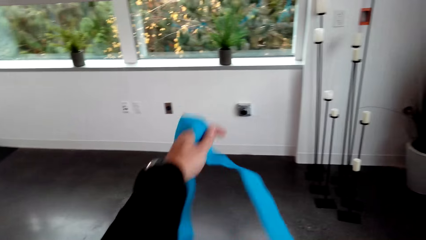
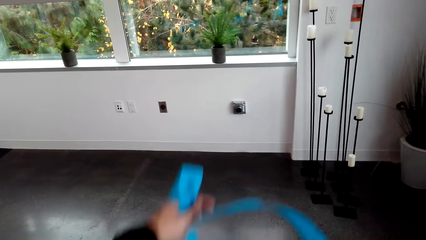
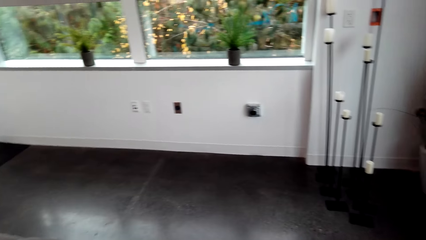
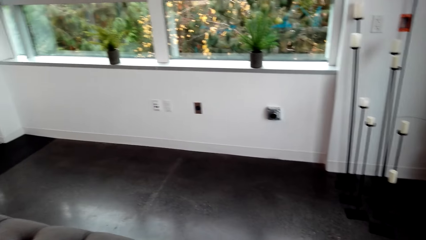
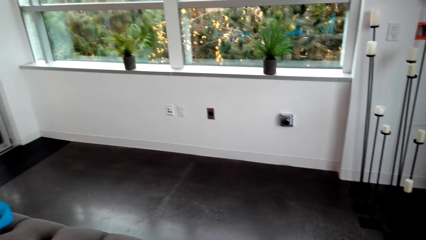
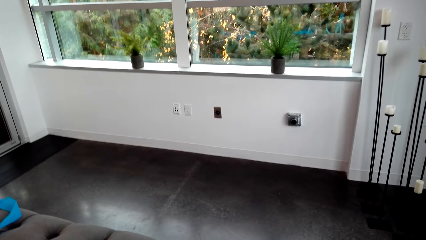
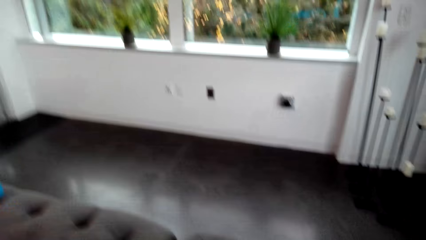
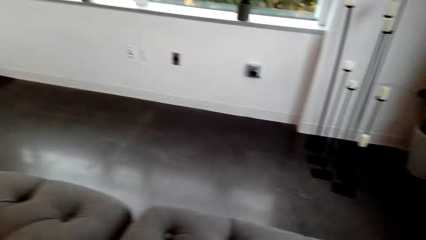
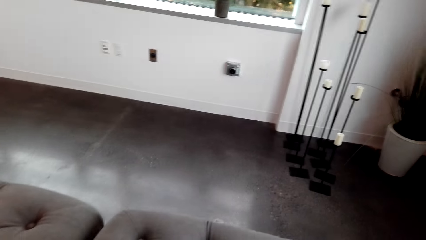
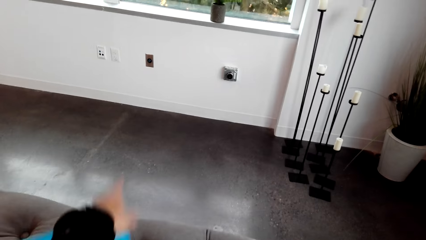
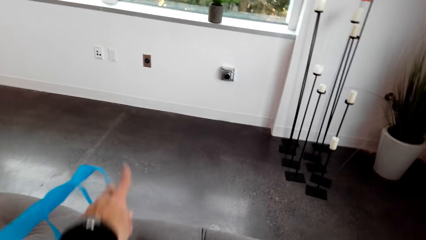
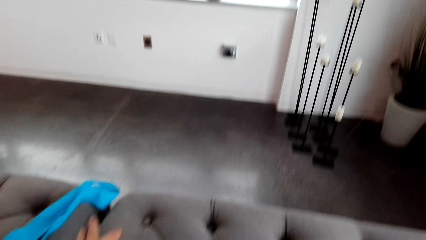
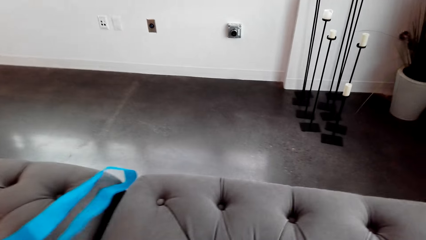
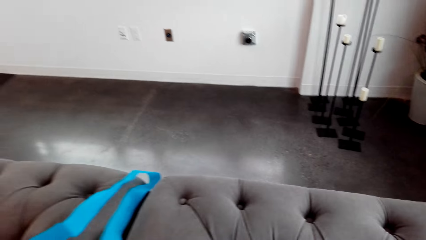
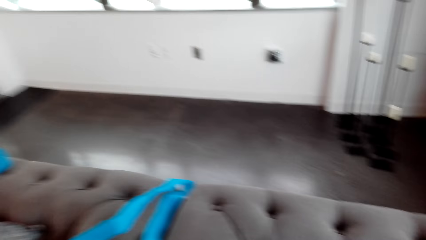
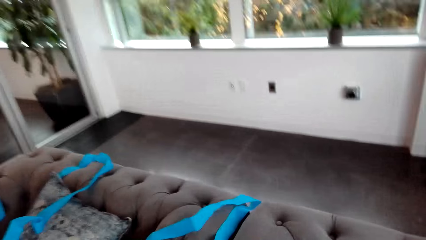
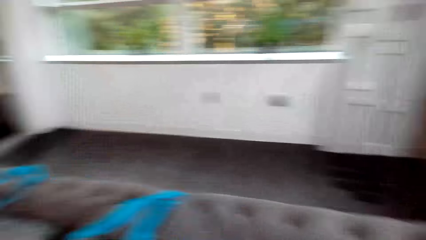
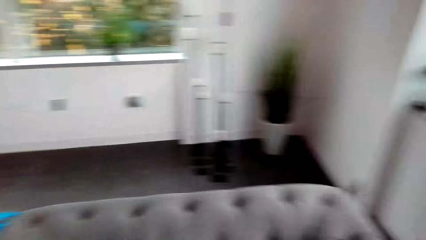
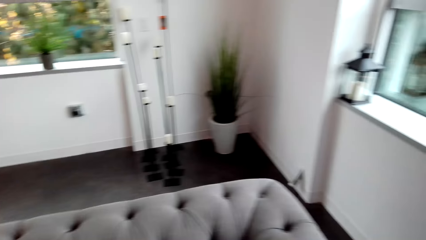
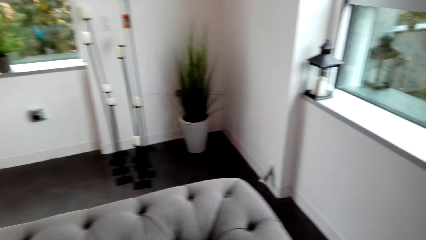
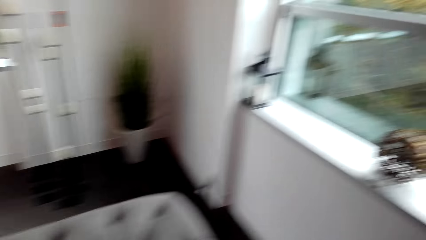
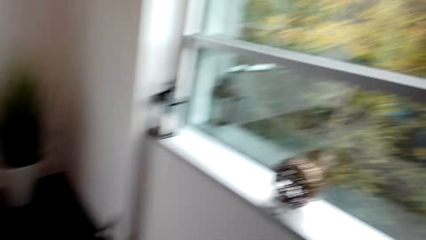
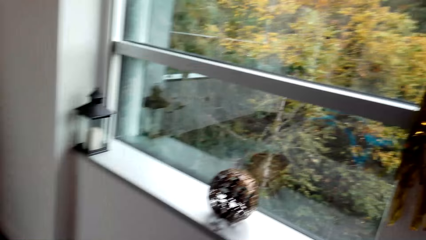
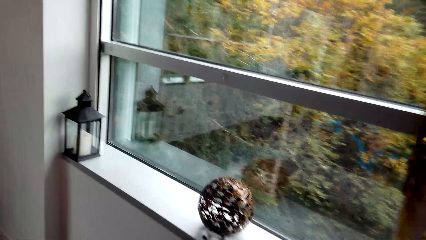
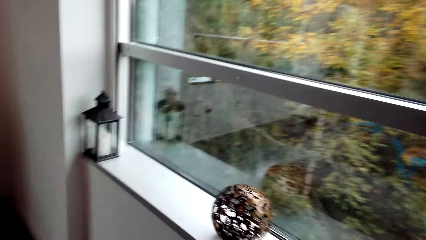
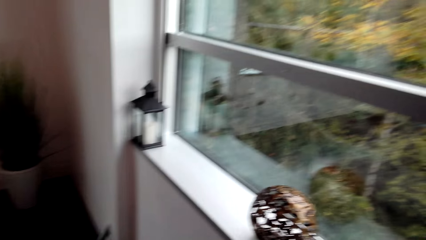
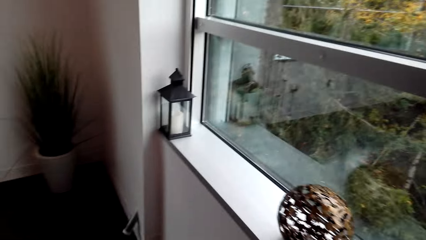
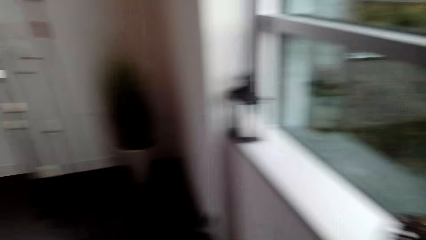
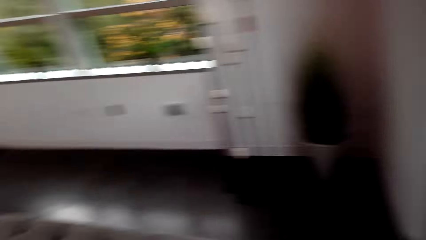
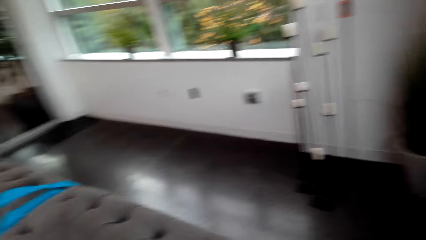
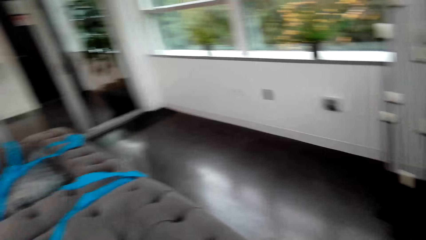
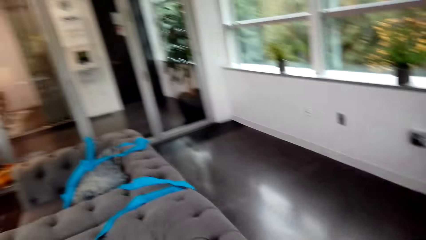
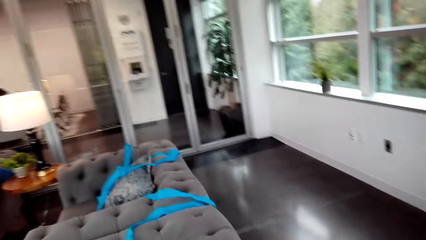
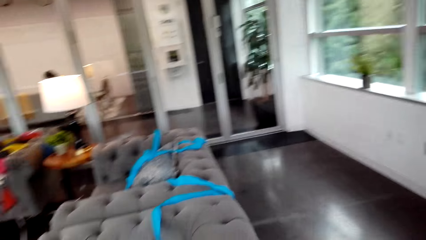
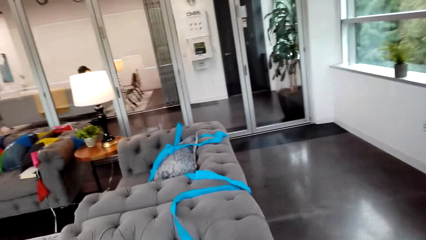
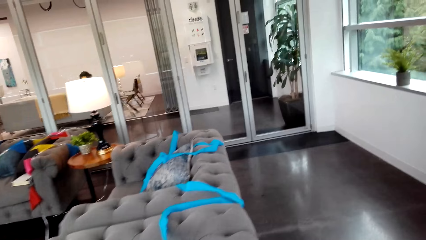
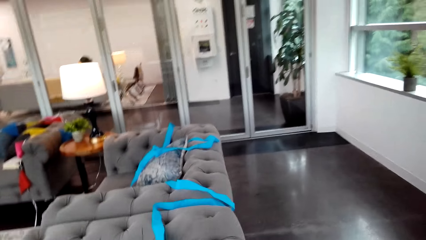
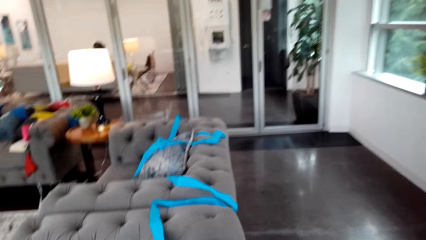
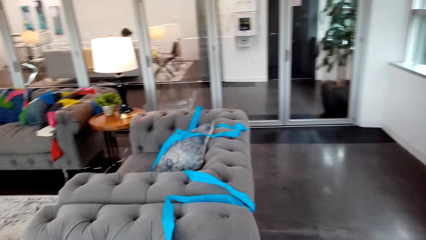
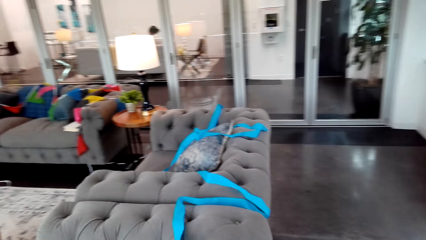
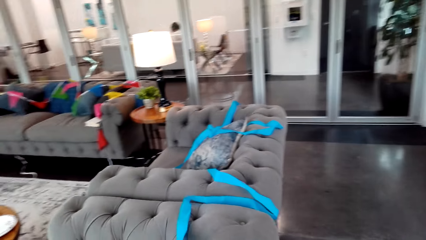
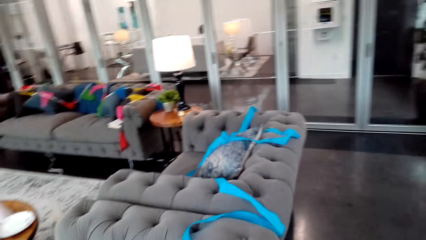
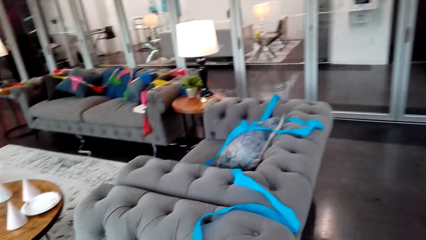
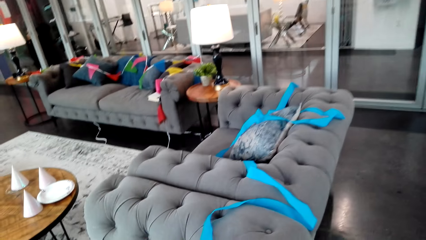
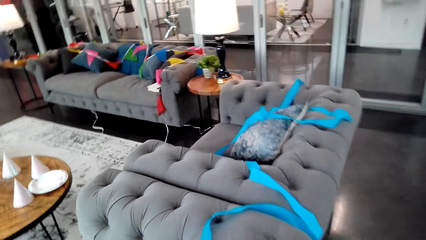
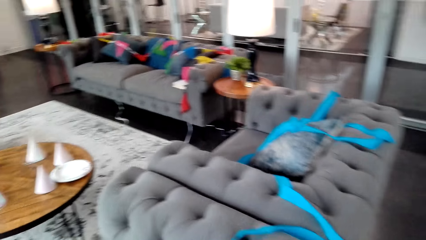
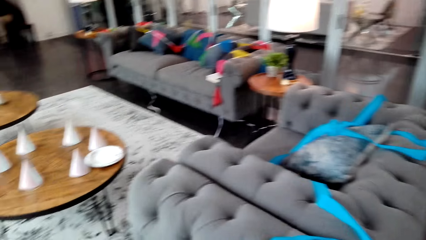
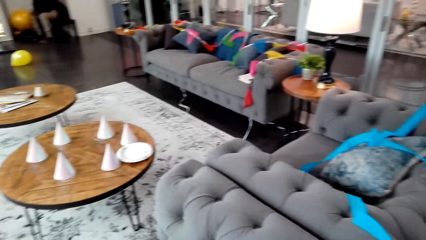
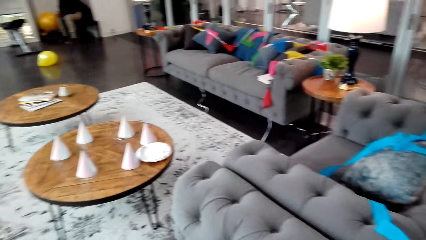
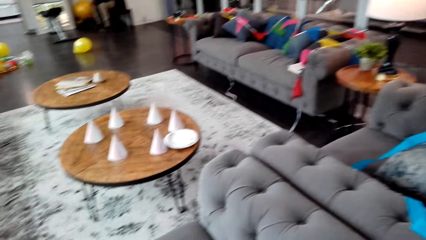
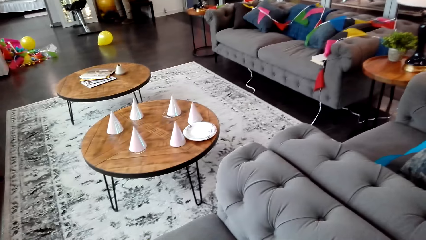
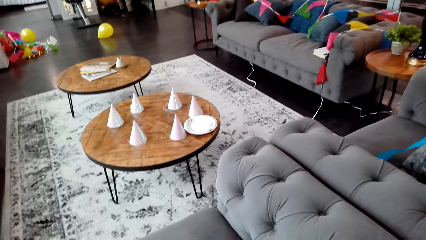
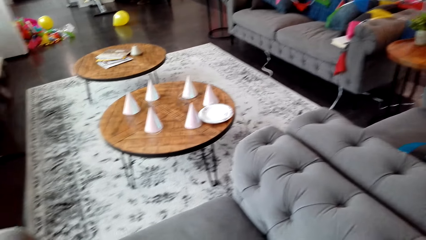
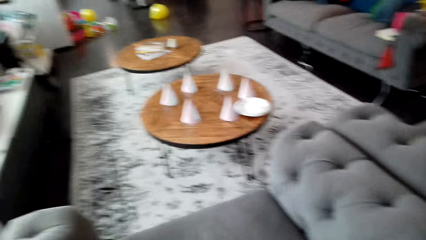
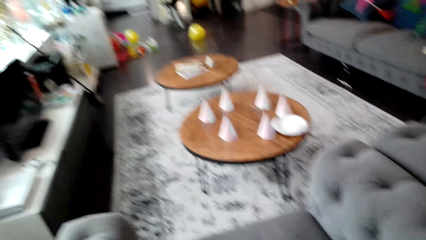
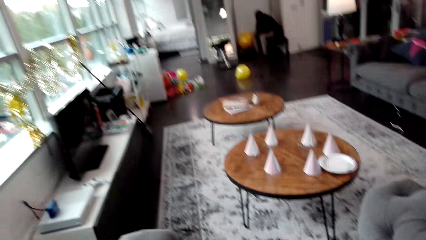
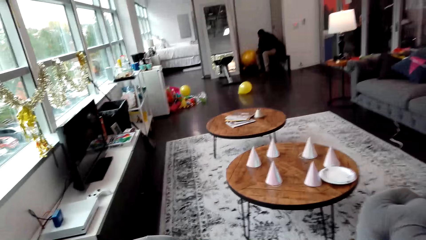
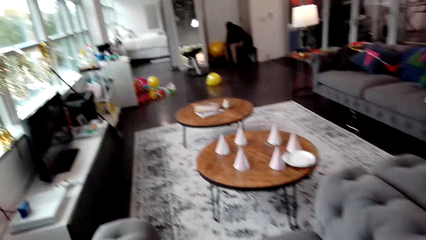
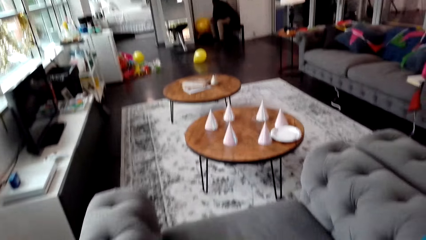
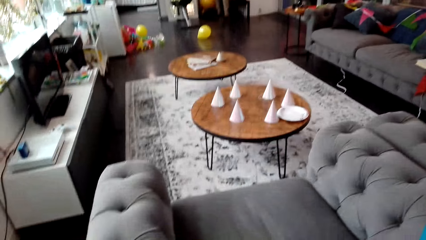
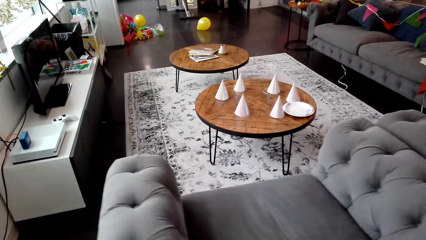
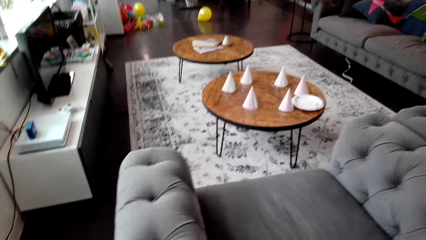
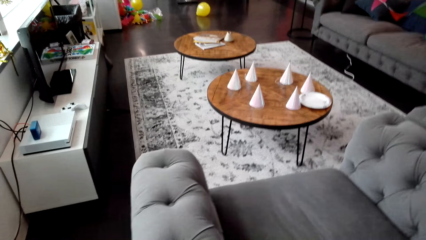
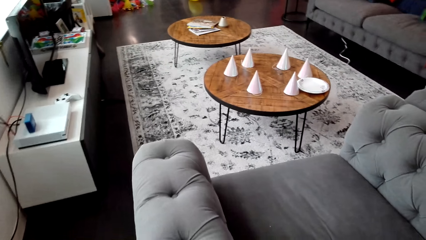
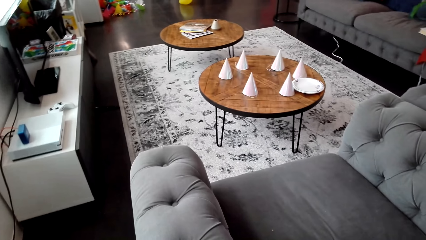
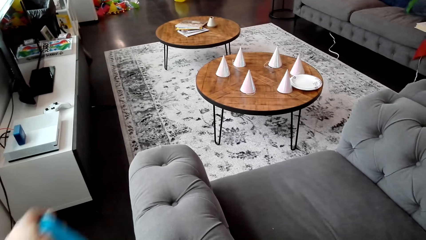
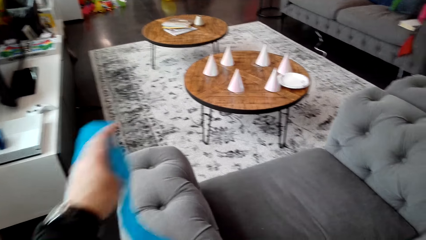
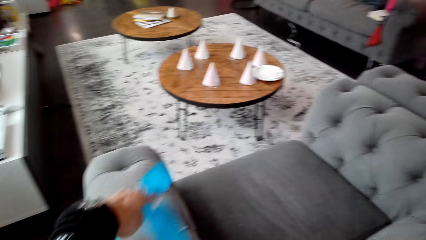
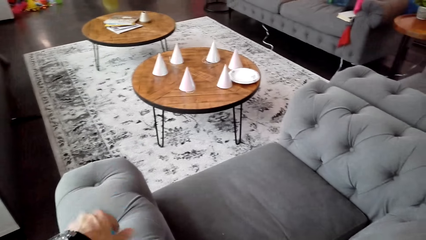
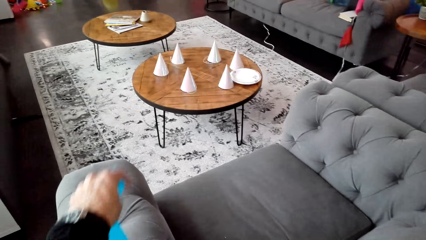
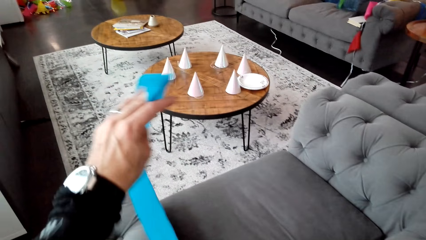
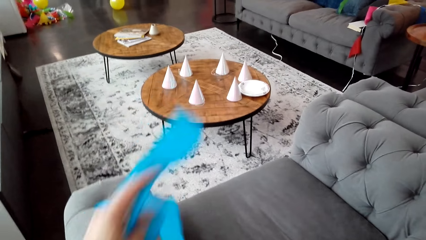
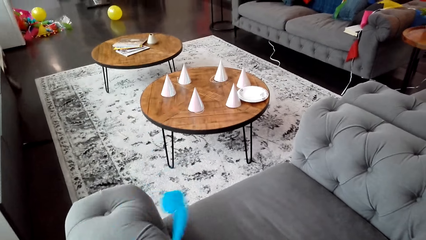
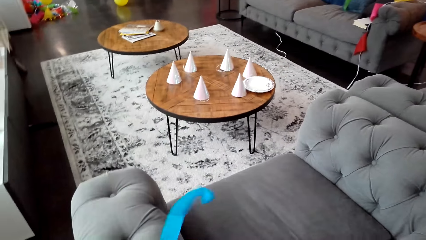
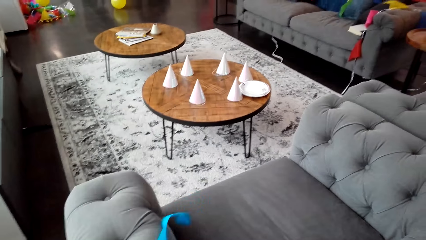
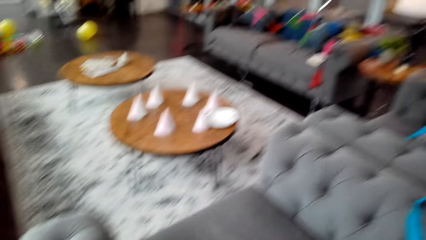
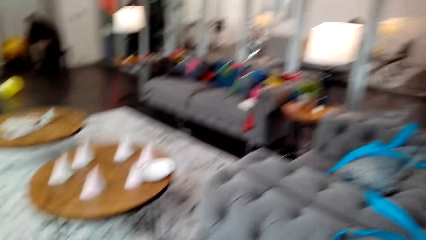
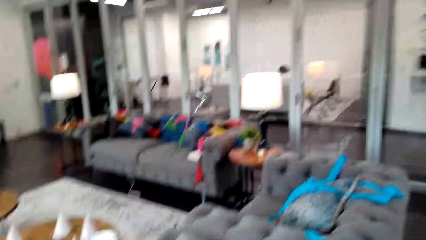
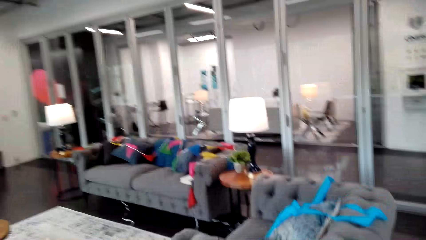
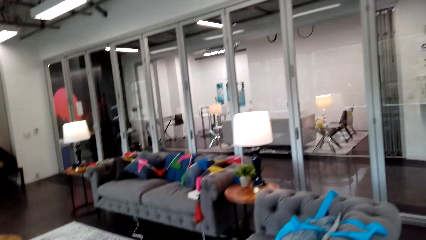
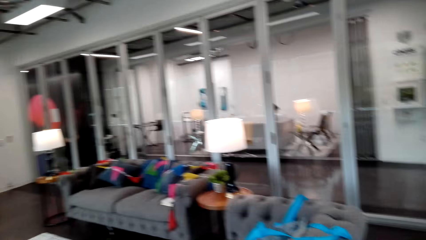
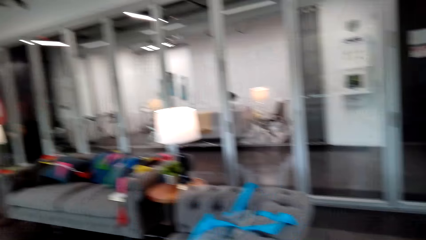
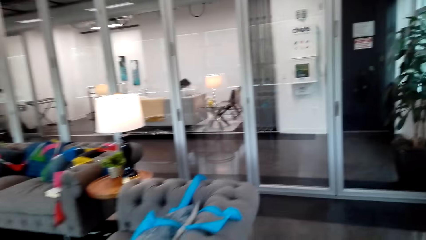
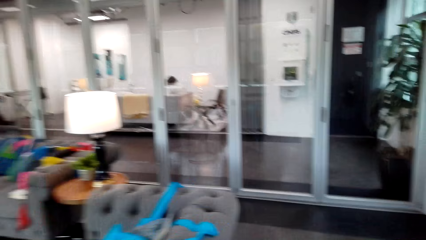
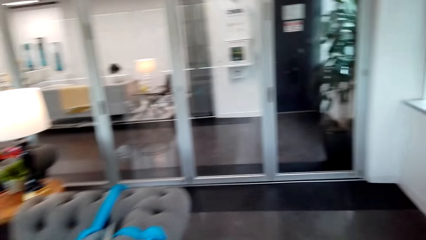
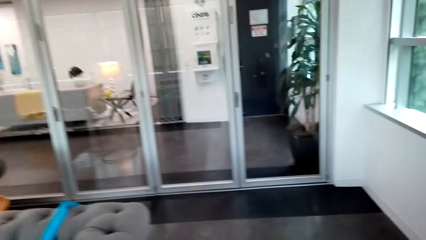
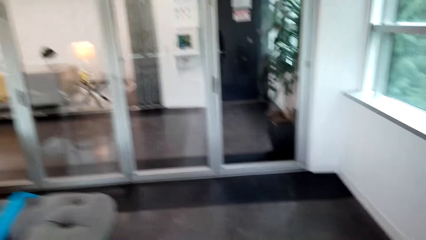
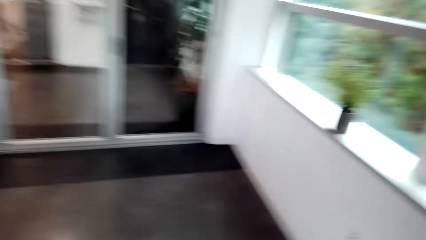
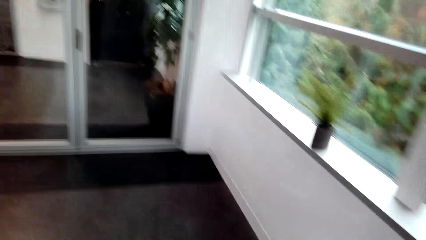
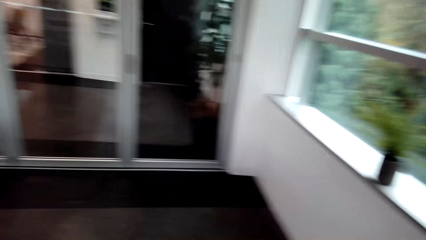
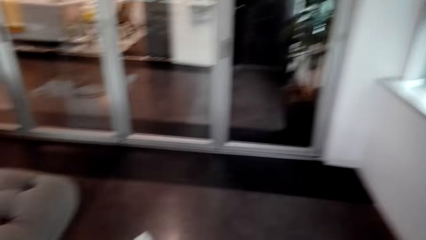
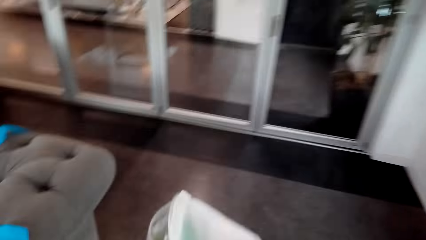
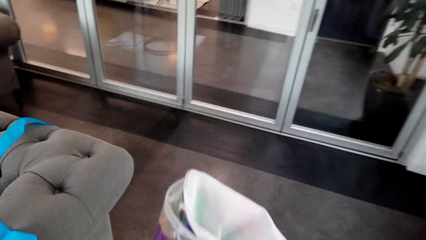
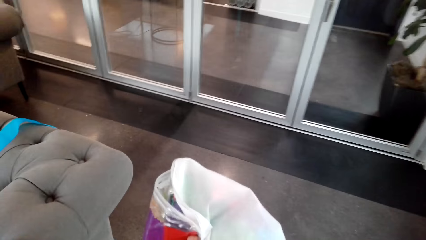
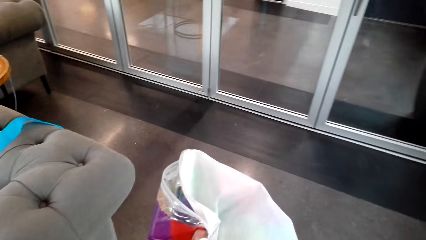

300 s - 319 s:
The camera wearer holds the ribbon and moves their hand. They hold the ribbon and move their hand again. They place the ribbon down. They look around. They hold the ribbon. They walk around.
